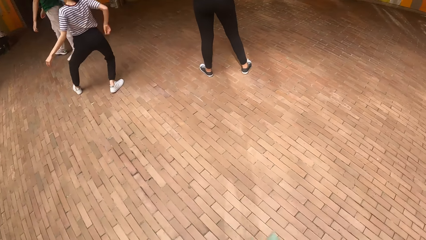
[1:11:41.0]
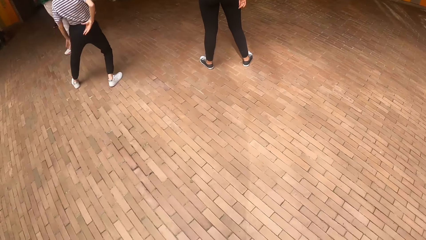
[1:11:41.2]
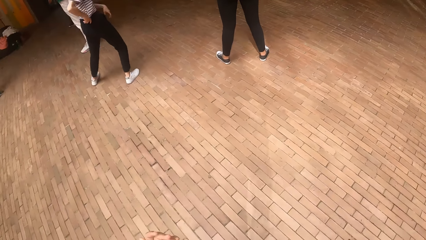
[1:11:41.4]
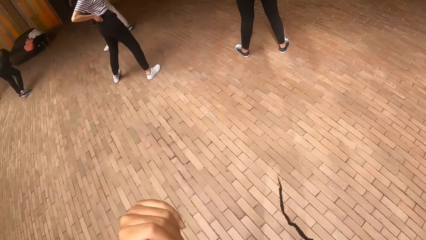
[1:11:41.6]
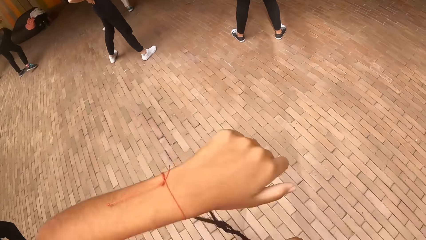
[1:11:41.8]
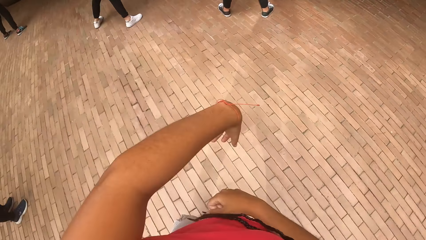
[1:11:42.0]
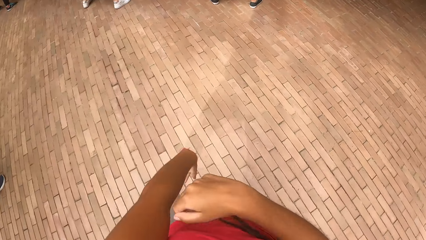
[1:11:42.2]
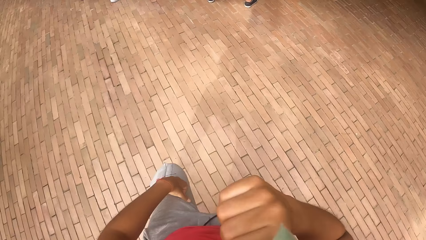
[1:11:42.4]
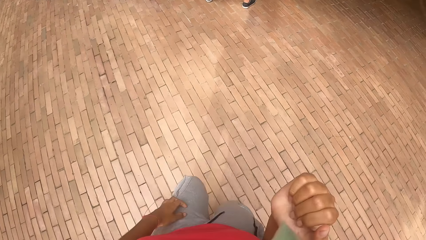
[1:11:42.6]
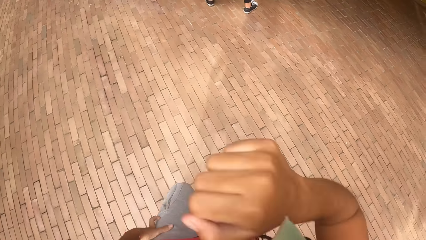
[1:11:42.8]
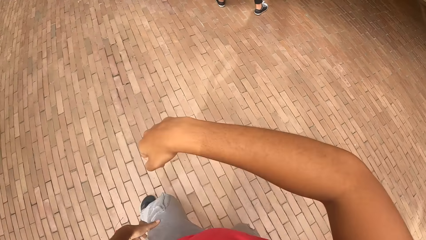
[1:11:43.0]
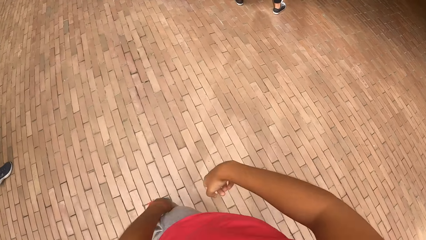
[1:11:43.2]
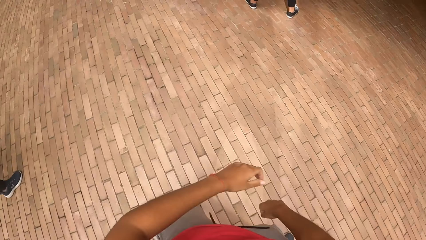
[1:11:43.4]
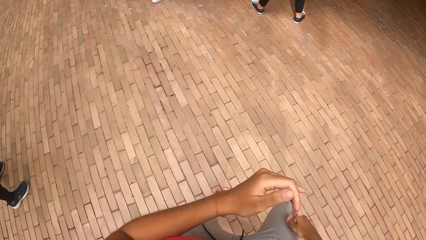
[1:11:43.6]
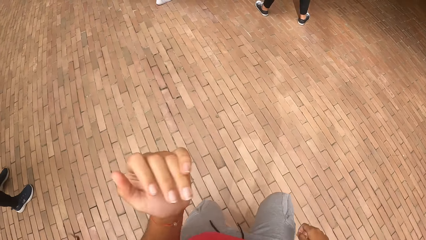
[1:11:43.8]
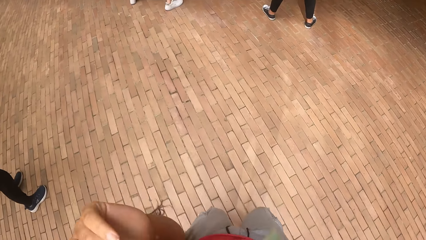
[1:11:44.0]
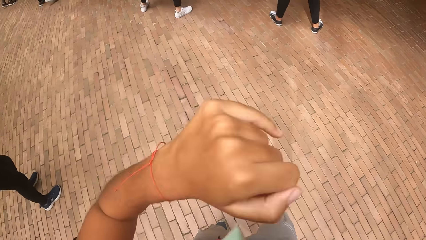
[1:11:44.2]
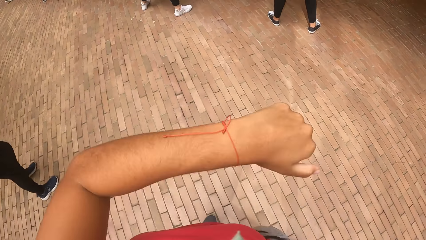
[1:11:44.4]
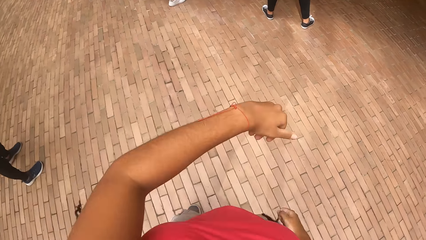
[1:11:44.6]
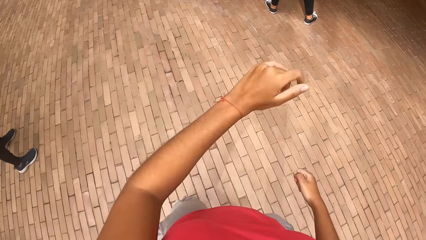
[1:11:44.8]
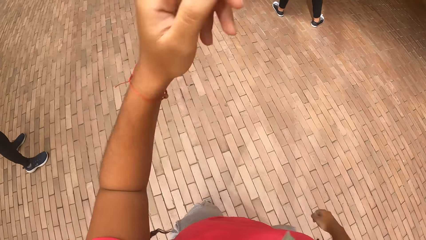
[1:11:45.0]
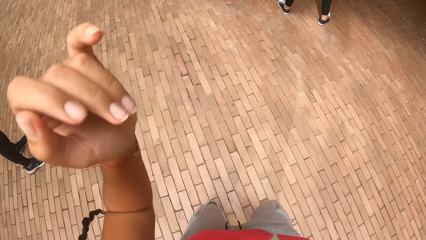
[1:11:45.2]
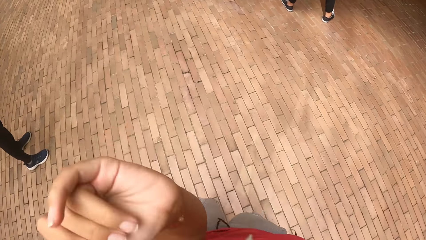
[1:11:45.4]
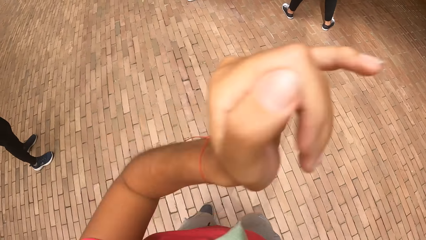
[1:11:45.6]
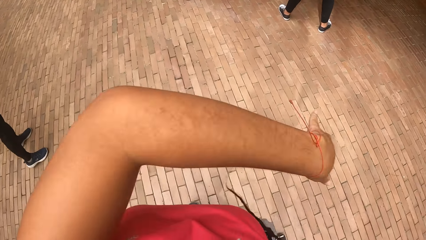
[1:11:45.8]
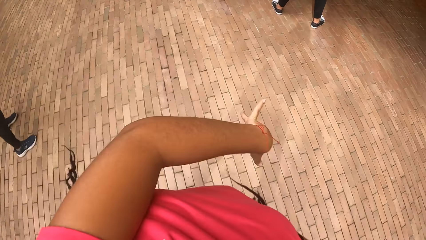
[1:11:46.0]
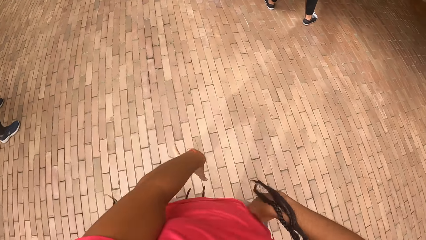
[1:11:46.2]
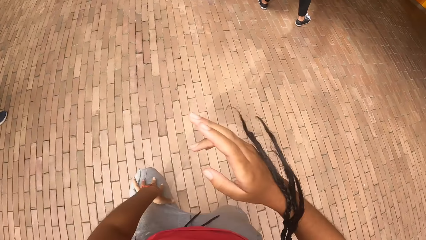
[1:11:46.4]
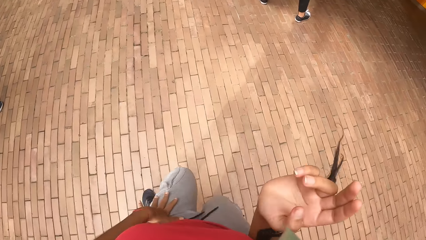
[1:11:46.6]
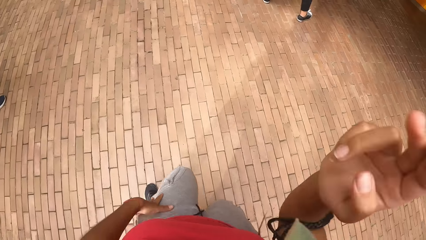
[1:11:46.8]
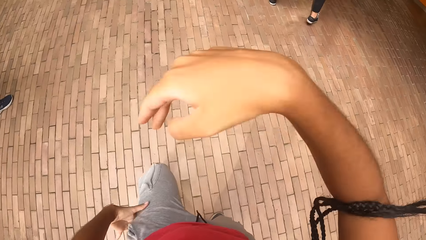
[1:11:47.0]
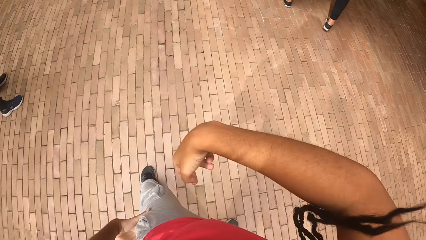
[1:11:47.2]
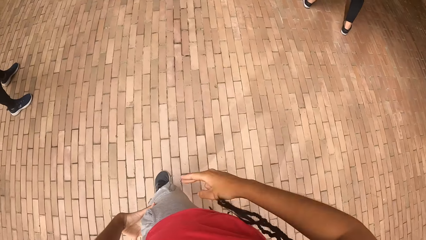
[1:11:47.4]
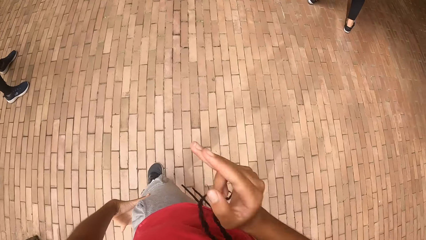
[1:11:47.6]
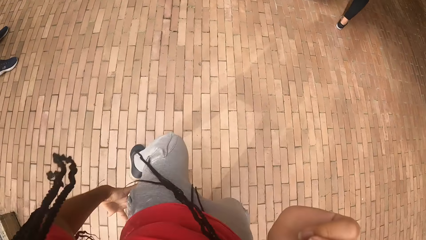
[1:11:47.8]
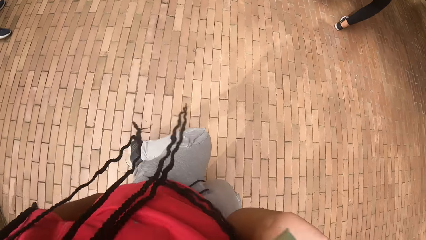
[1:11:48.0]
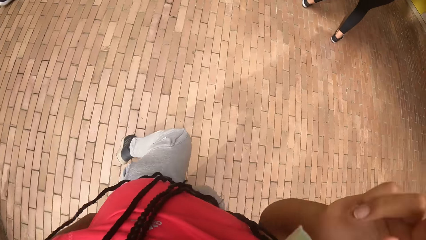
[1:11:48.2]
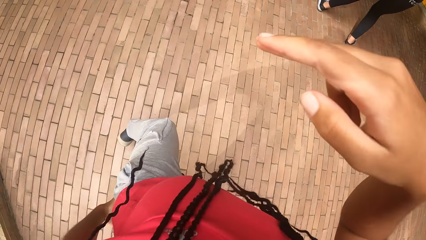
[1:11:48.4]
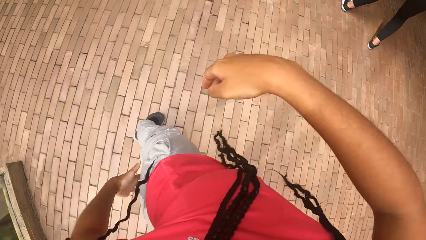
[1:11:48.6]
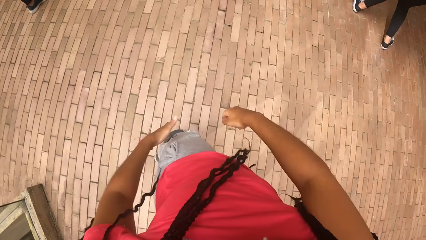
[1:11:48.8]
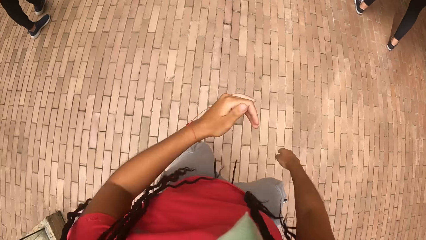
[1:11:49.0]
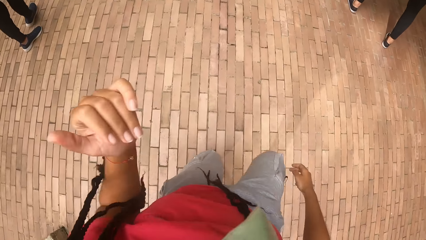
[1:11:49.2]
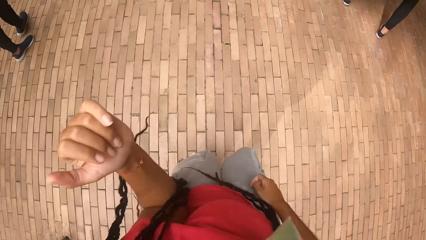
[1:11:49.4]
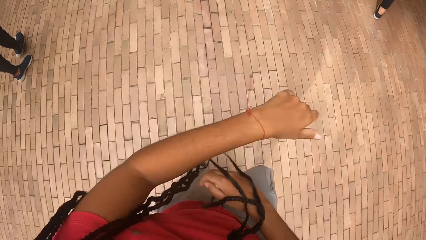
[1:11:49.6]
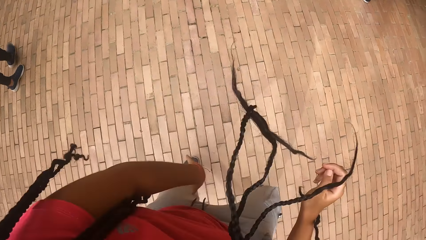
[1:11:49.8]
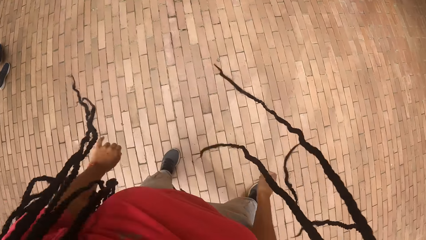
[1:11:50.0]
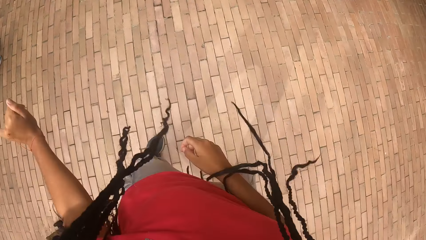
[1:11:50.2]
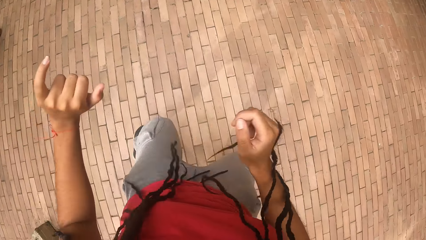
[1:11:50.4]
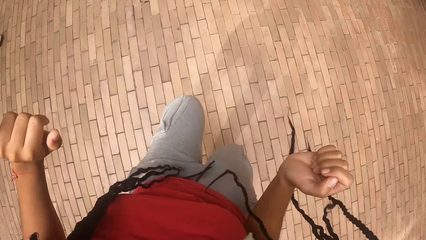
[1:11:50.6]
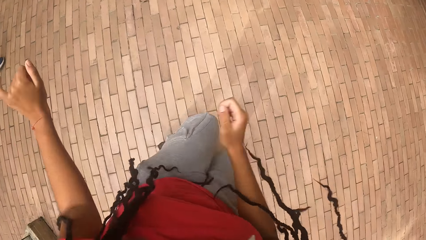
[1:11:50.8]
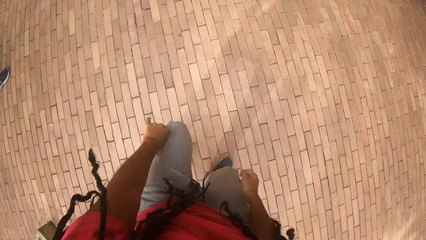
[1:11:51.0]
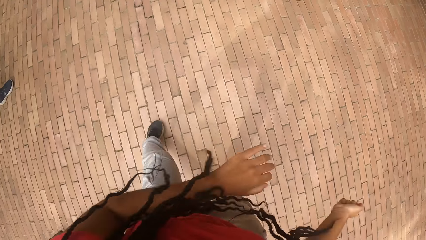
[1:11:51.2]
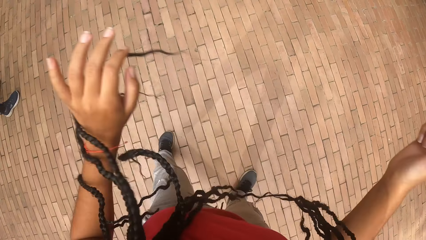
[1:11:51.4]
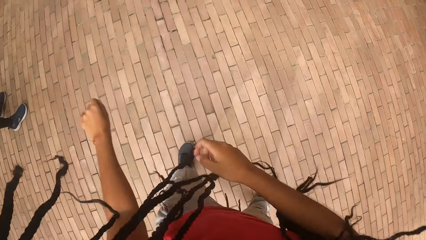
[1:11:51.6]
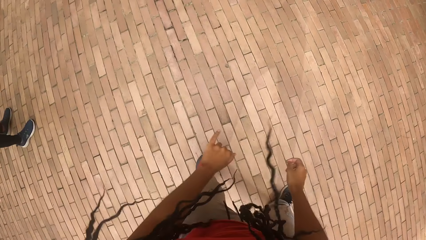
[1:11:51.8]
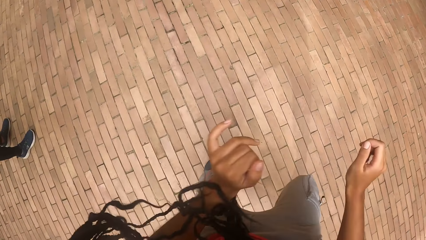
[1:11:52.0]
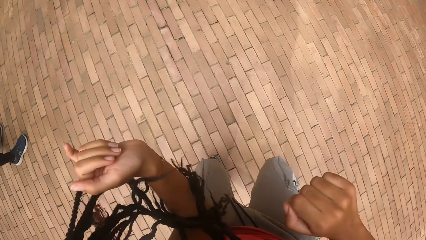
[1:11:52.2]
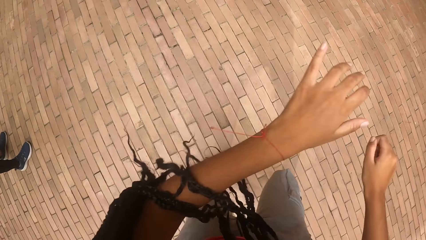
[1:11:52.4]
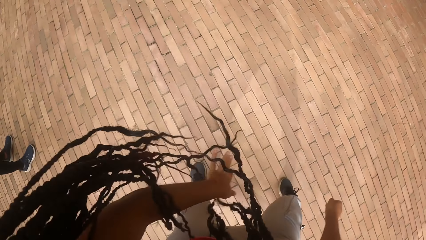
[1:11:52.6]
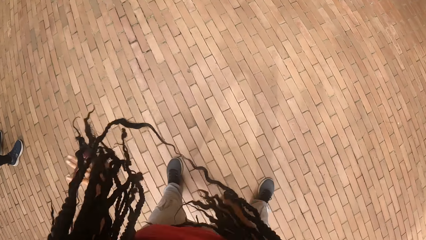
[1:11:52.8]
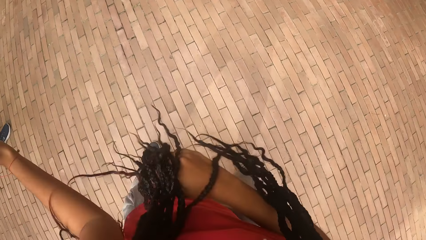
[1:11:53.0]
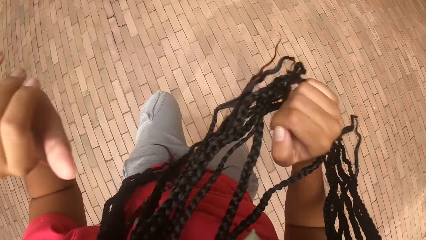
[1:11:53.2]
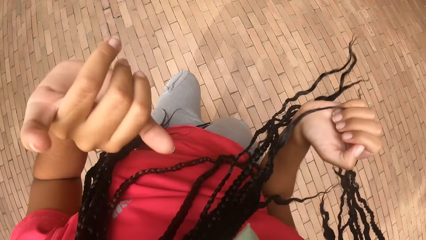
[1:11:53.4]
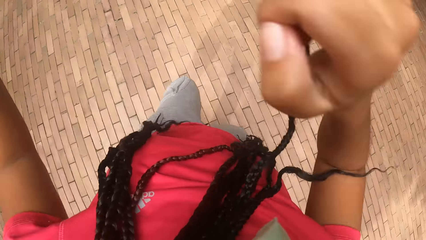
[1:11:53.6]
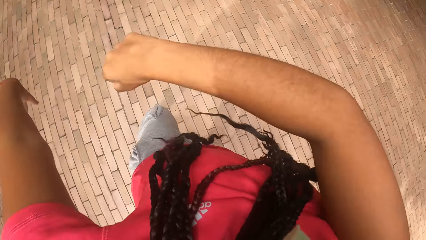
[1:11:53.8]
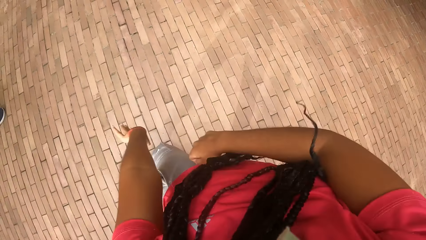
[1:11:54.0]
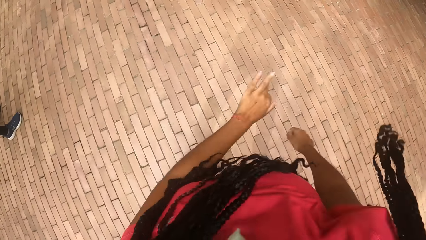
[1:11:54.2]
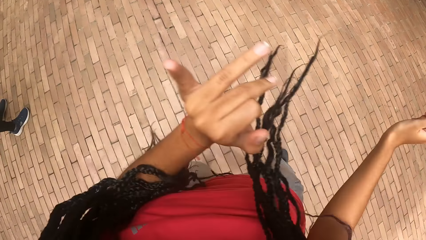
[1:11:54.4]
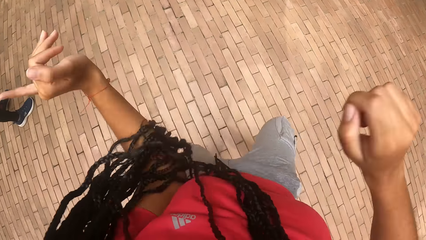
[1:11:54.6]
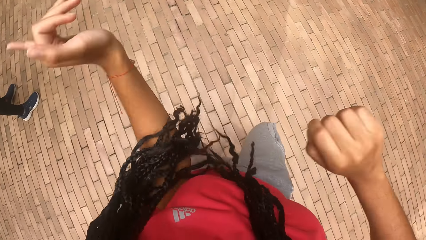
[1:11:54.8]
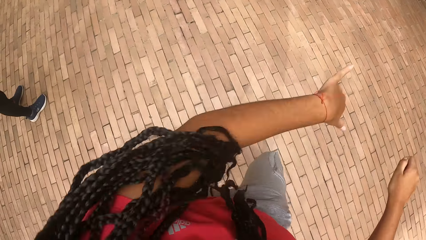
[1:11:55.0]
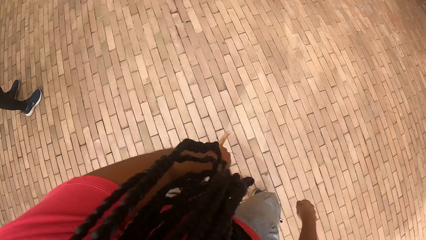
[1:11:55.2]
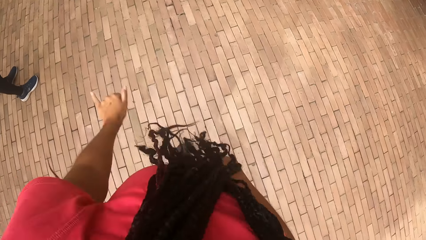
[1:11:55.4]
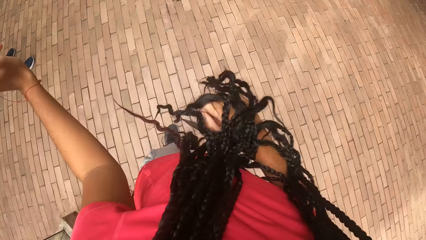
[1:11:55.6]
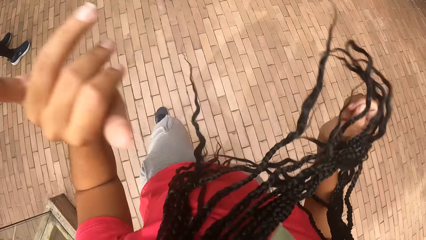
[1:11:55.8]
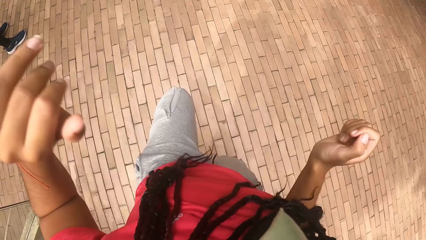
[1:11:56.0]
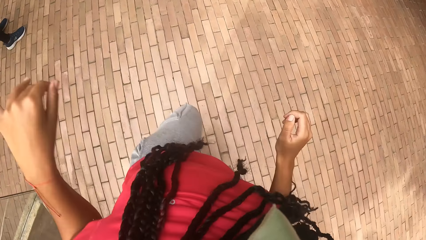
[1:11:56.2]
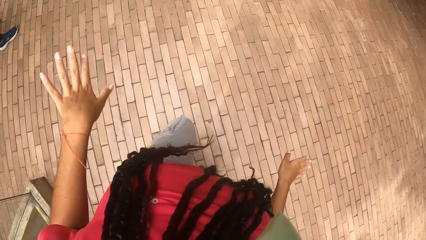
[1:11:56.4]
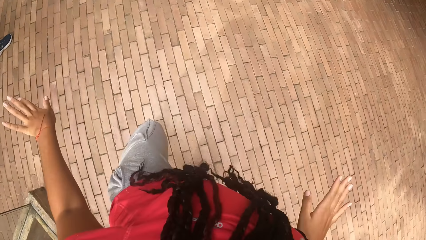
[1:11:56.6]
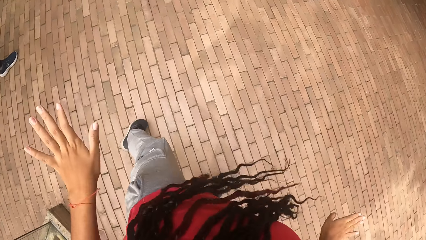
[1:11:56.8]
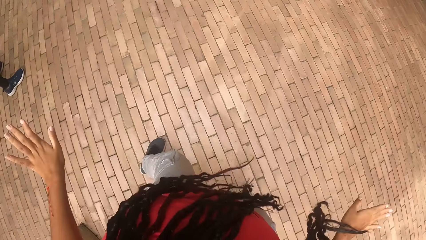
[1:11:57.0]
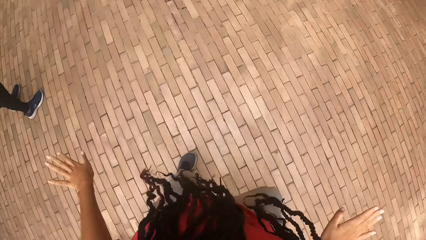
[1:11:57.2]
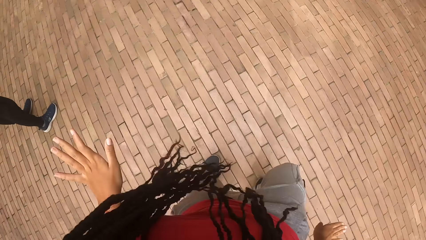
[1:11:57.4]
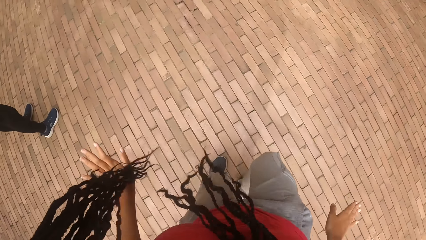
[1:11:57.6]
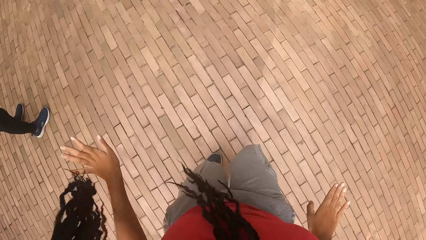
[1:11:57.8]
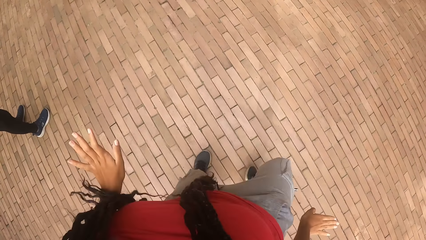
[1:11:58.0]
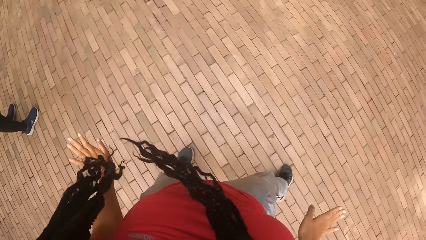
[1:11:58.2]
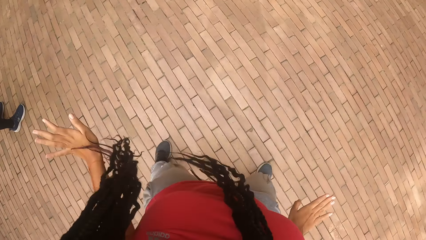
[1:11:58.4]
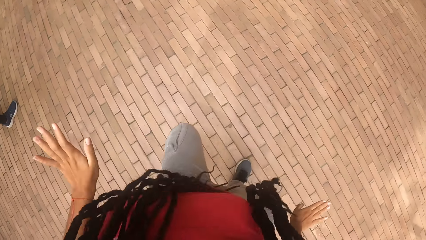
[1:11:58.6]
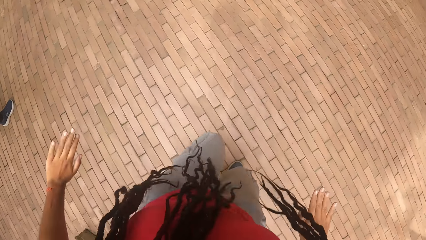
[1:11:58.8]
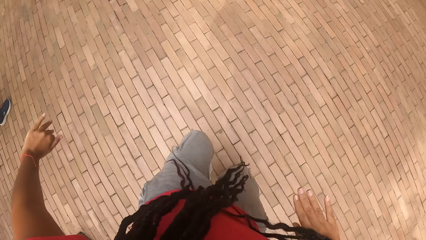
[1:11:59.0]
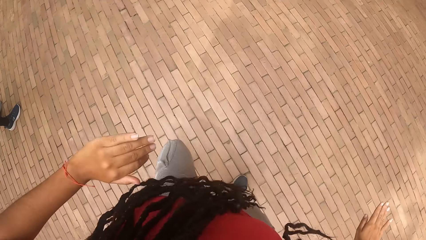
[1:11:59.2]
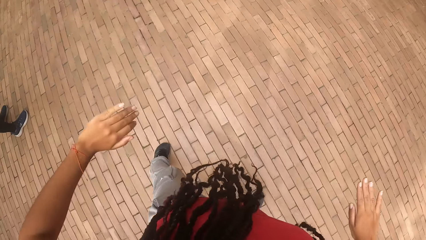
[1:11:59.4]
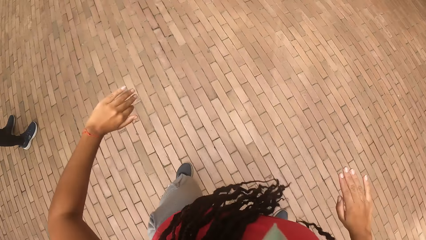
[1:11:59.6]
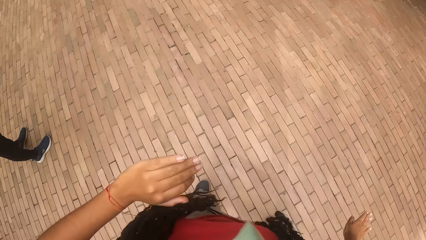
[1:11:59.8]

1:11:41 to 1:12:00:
The camera wearer dances. They raise a hand up. They dance.
